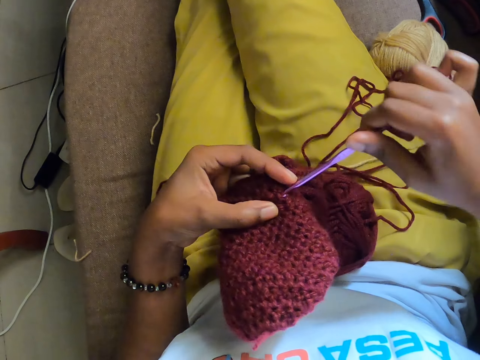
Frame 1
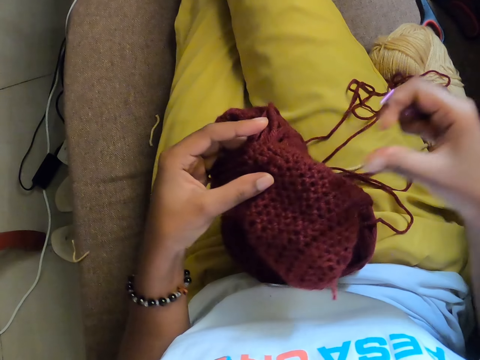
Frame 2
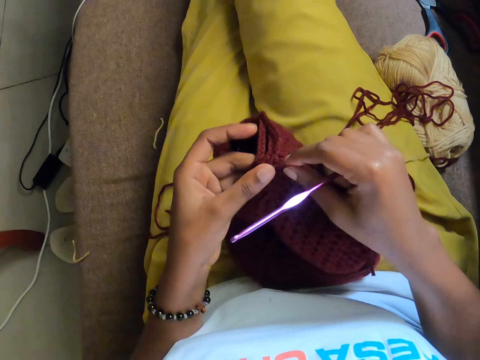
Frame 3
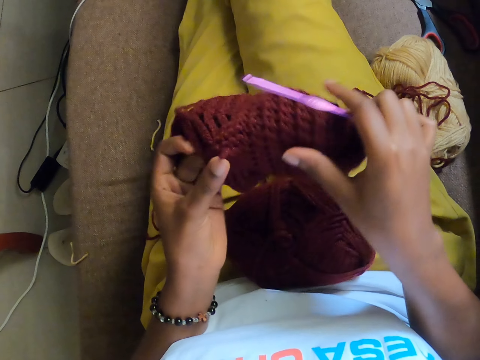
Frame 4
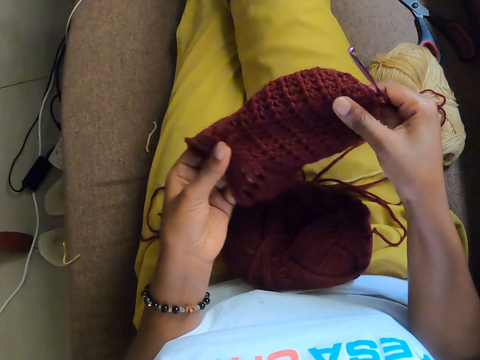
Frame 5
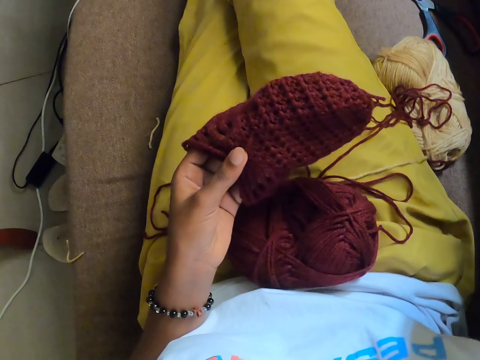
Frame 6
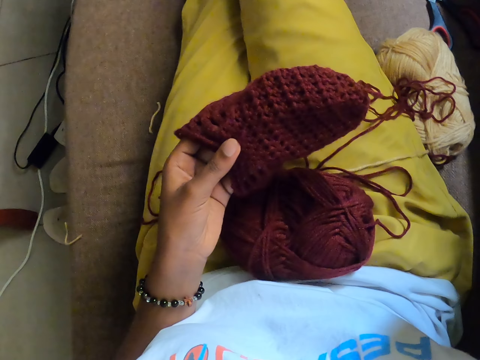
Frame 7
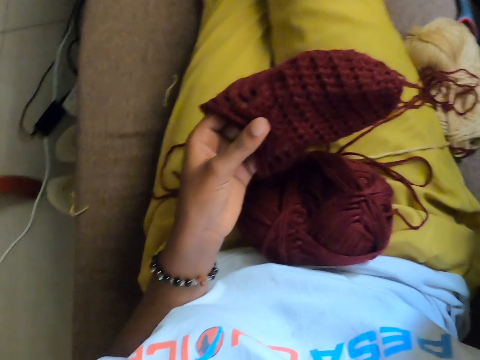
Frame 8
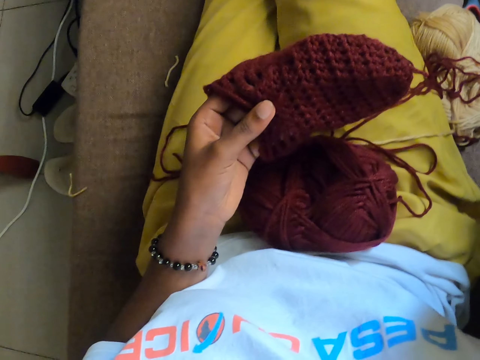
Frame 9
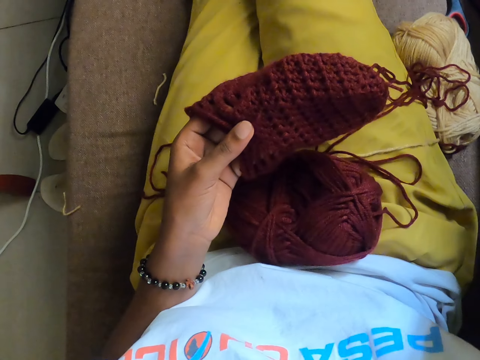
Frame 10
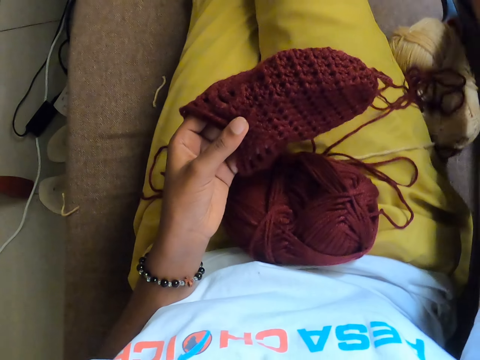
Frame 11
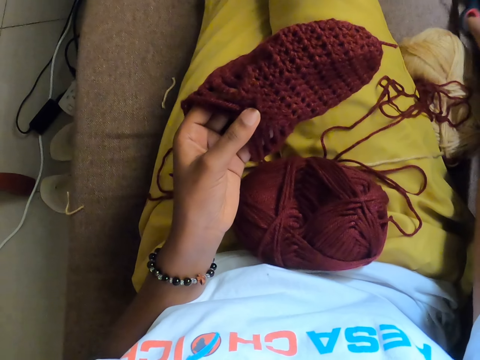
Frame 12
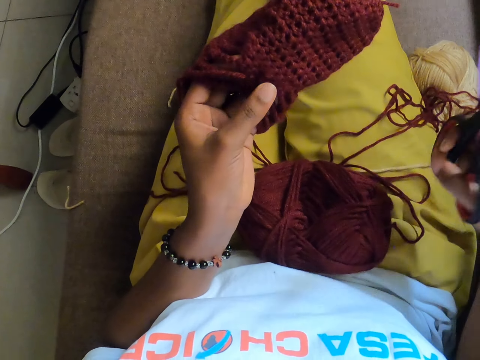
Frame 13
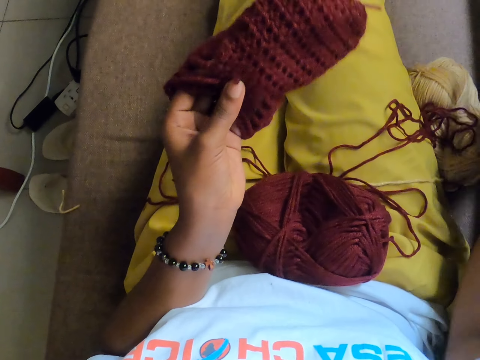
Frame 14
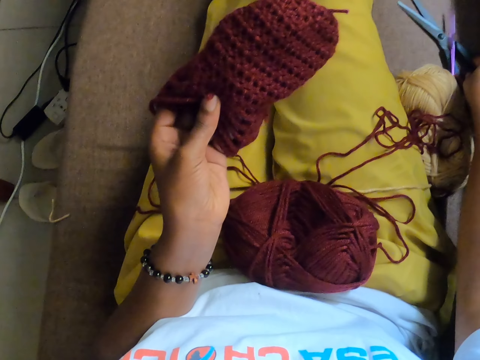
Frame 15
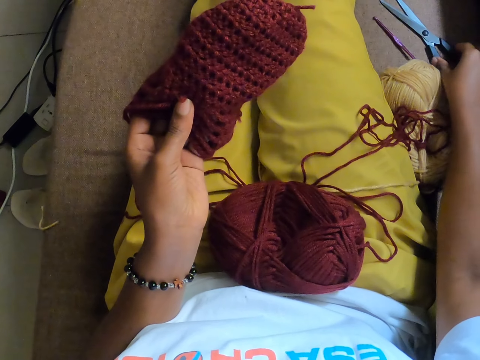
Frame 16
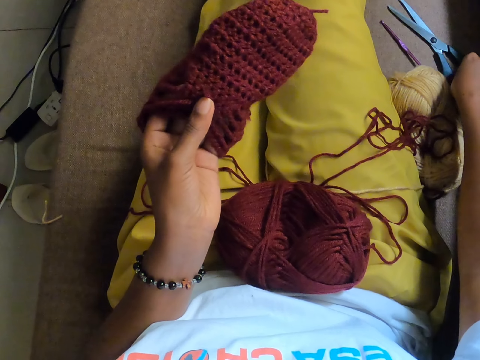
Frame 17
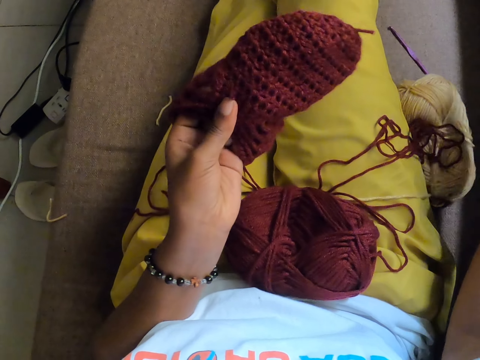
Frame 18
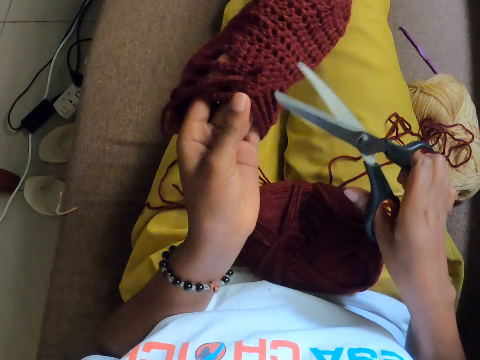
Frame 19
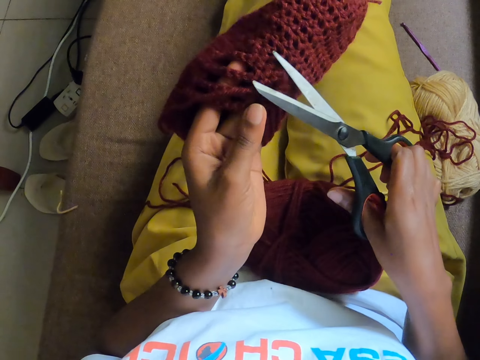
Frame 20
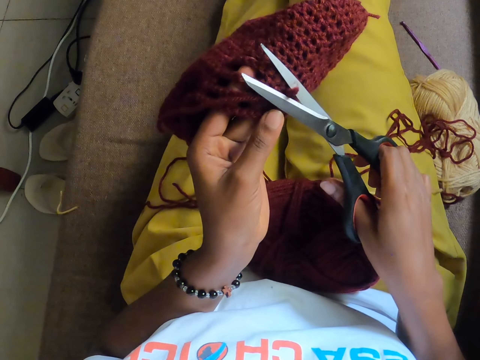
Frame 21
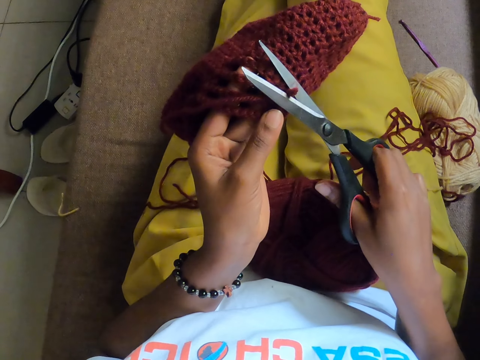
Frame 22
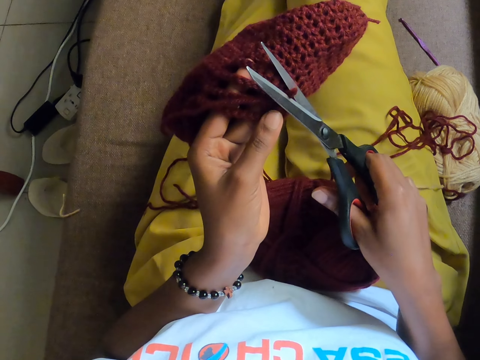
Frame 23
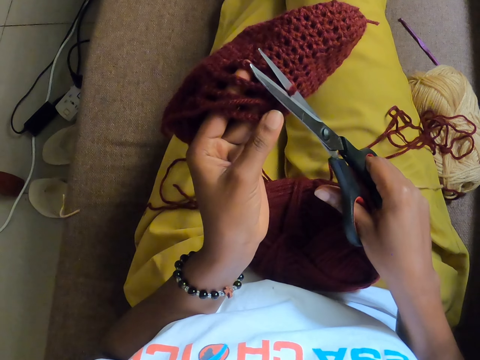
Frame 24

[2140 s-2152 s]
The camera wearer removes the needle from the sweater. She adjusts the sweater. She touches her head with her right hand. She picks up the pair of scissors with her right hand from the floor. She drops the pair of scissors in her right hand on the floor. She drops the crochet hook in her right hand. She picks up the pair of scissors with her right hand from the floor. She cuts the yarn with the pair of scissors in her right hand.

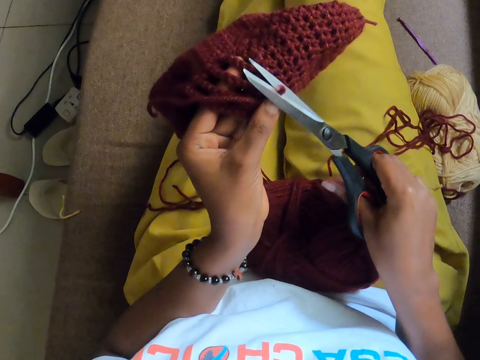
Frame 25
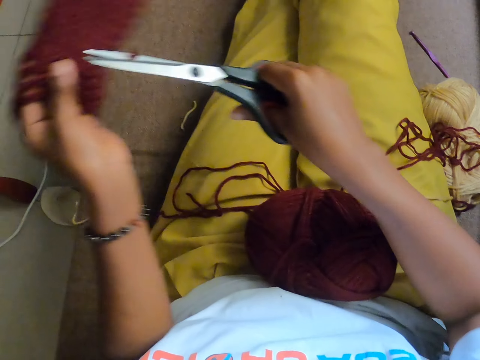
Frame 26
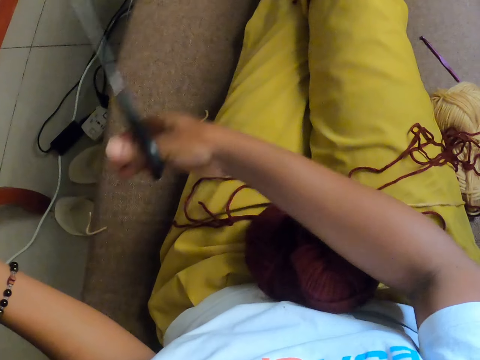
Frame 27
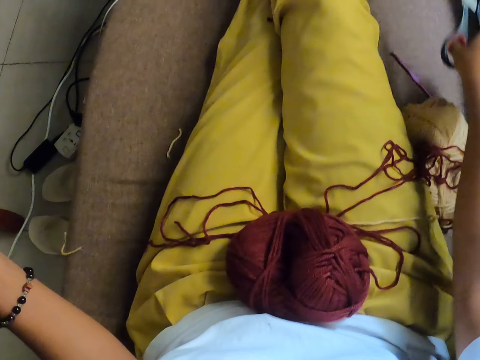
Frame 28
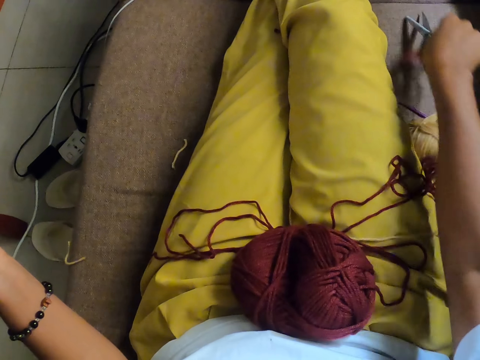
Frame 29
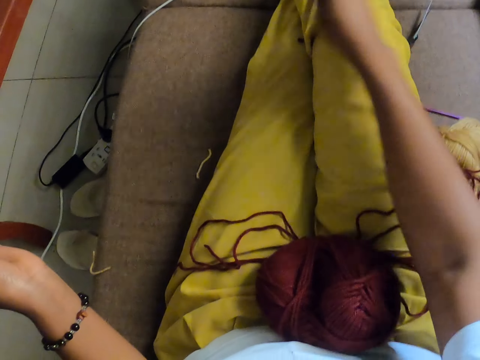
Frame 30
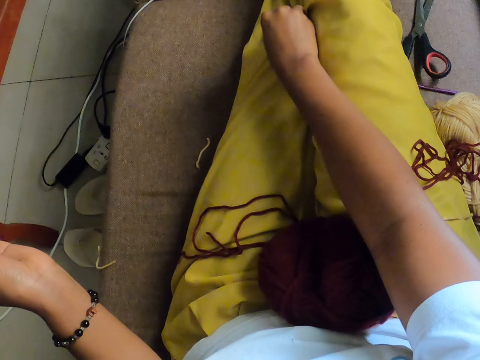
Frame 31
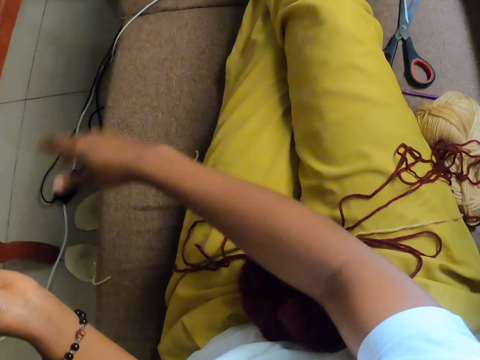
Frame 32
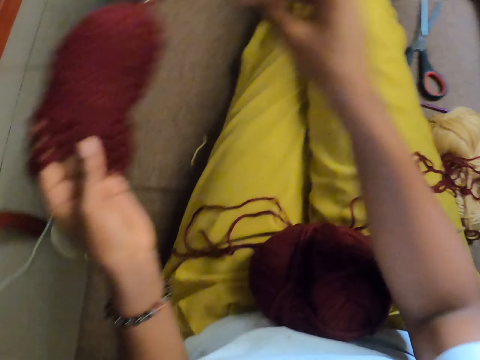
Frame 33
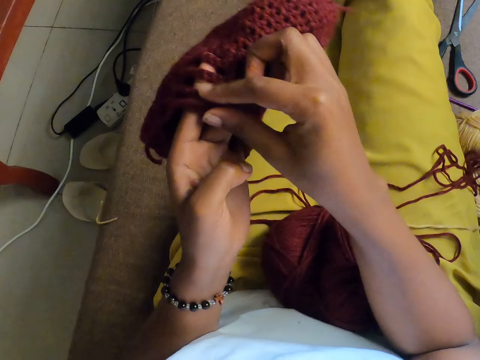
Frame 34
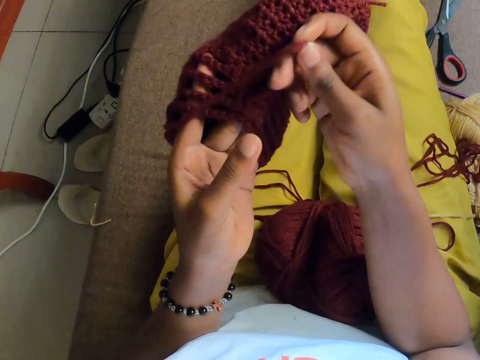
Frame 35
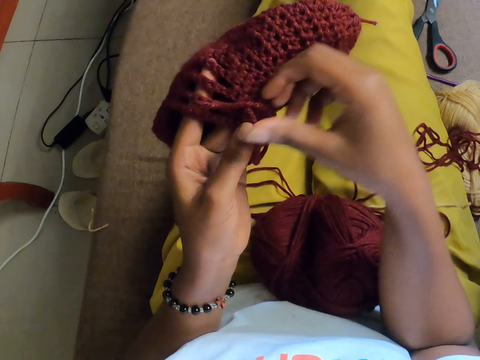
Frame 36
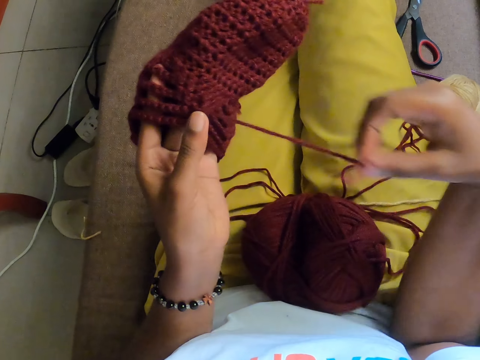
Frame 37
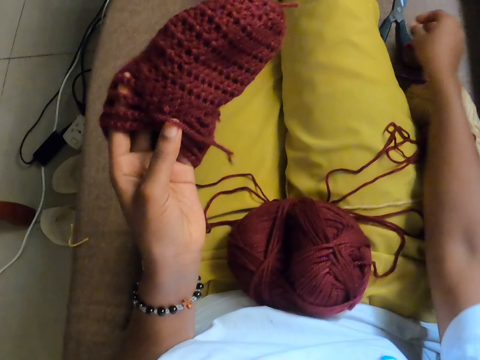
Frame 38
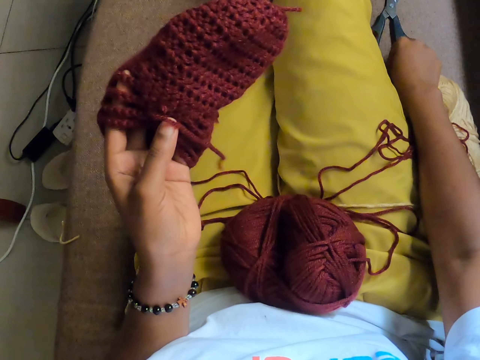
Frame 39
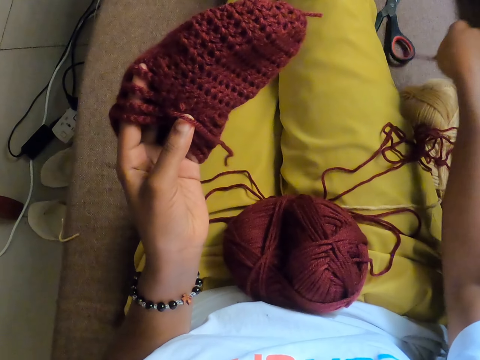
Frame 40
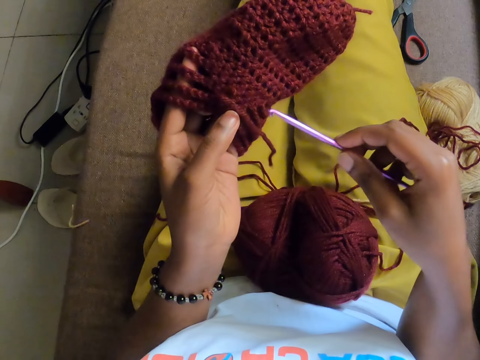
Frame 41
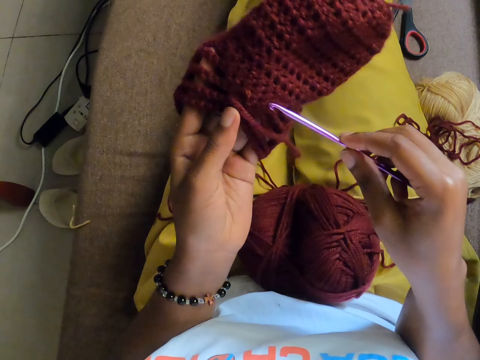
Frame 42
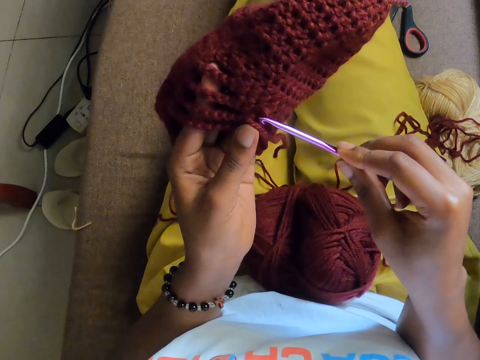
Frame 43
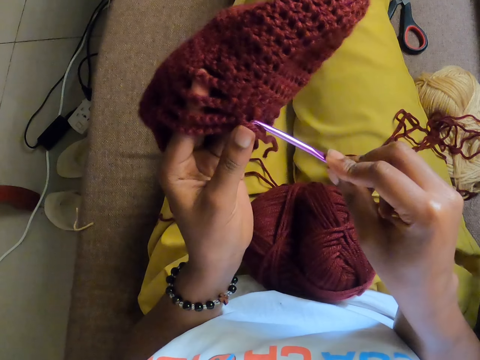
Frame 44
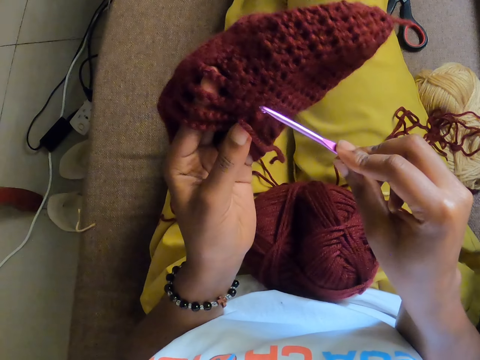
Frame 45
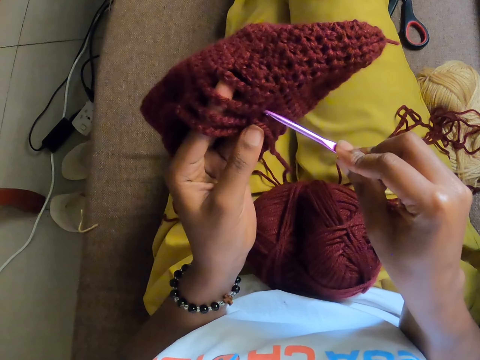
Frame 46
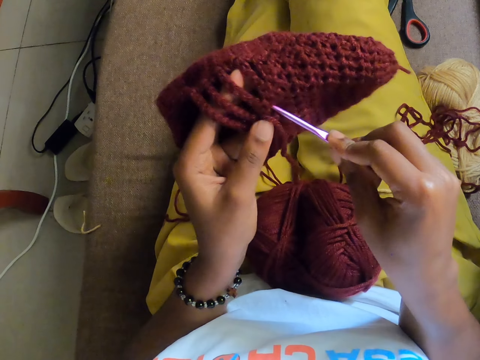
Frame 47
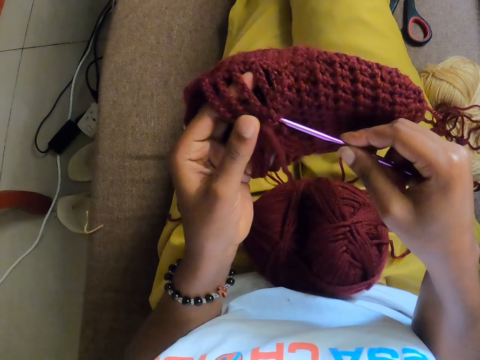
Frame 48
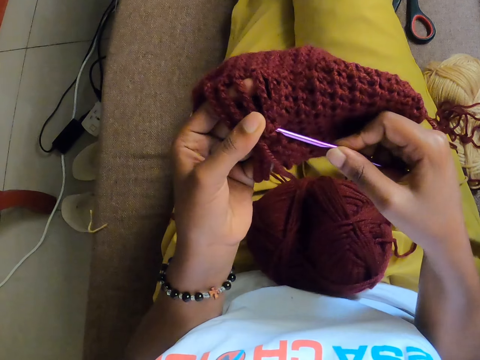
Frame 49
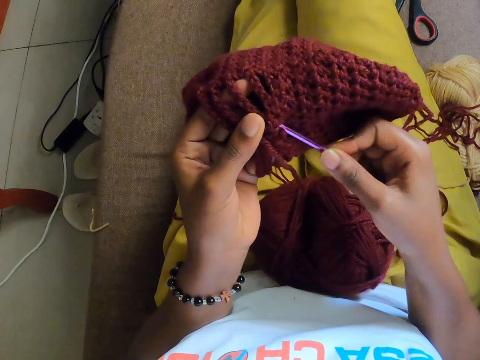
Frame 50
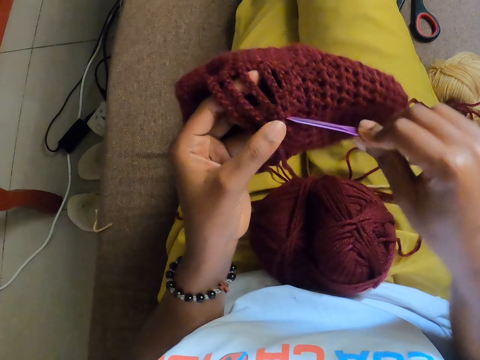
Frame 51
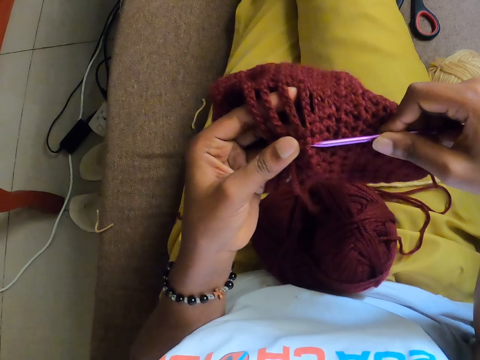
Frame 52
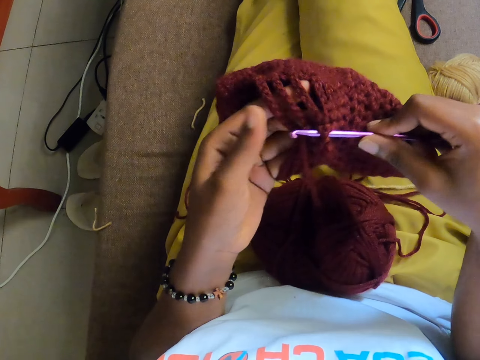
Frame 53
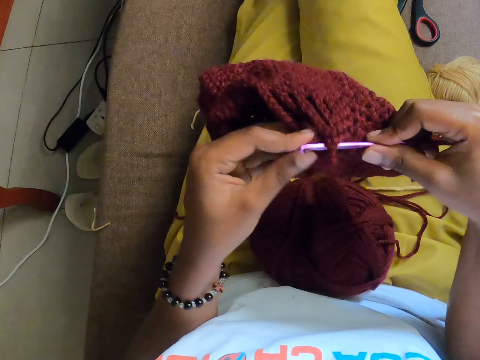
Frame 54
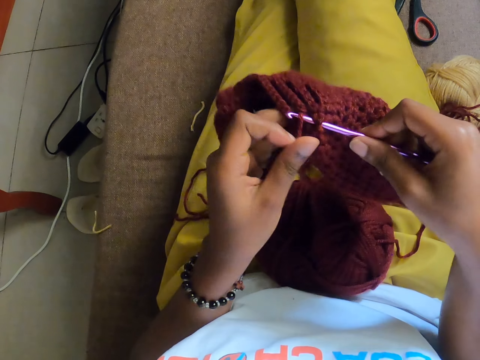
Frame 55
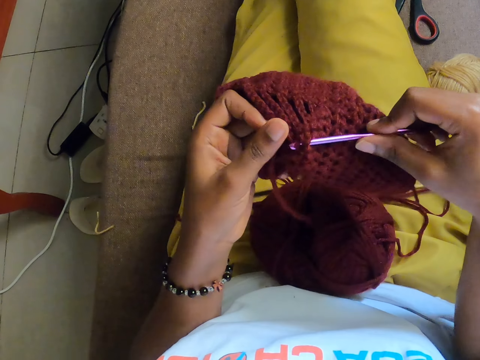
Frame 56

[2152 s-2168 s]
The camera wearer shifts away from her the craft in her left hand. She cuts the yarn using scissors. She drops the pair of scissors in her right hand on the floor. She removes a yarn fiber from her leg with her right hand. She pulls the yarn on the craft with her right hand. She holds the sweater with both hands. She picks up the crochet hook with her right hand. She picks up a sewing needle from the floor. She crochets the yarn with the crochet hook in her right hand. She inserts the sewing needle in the sweater.
